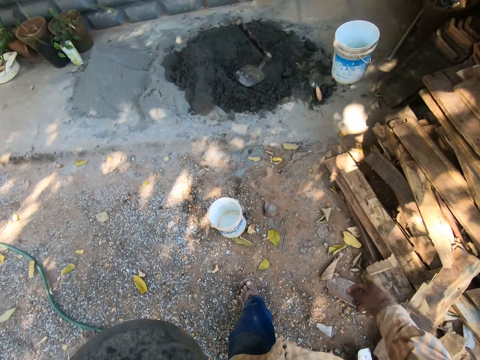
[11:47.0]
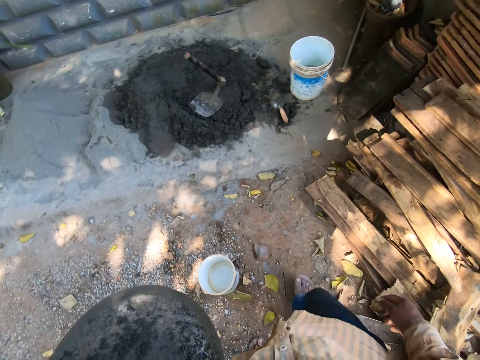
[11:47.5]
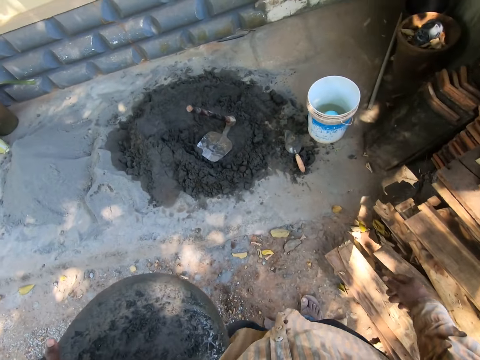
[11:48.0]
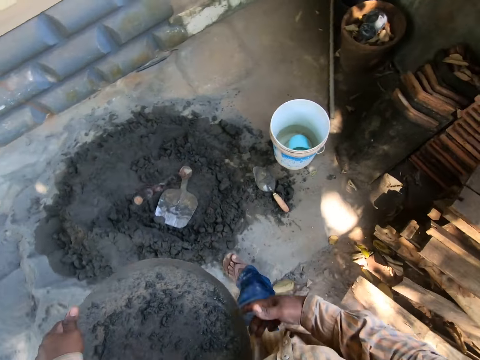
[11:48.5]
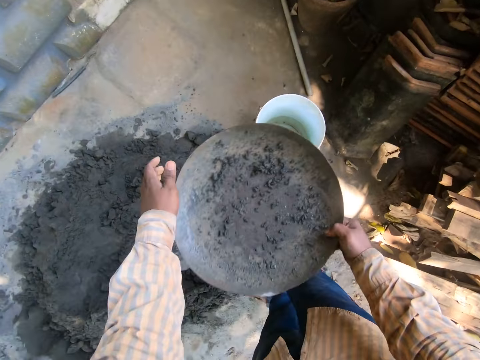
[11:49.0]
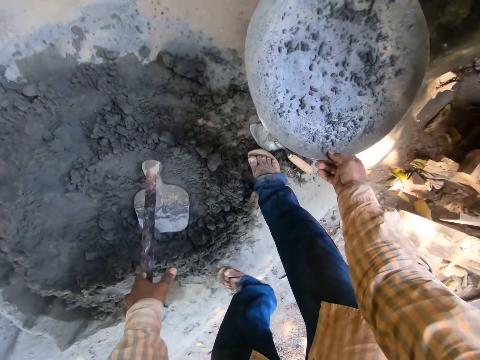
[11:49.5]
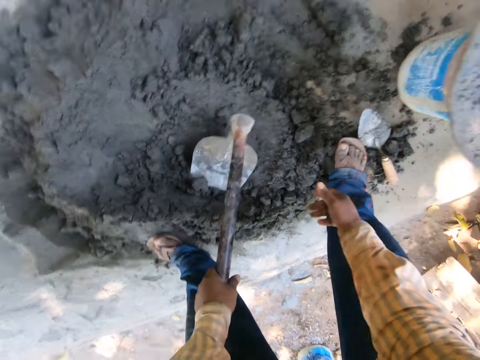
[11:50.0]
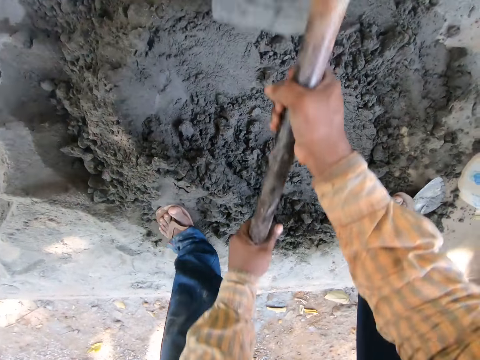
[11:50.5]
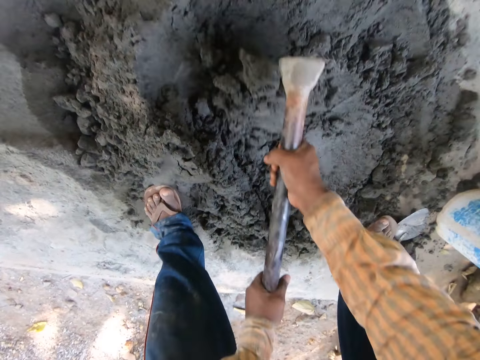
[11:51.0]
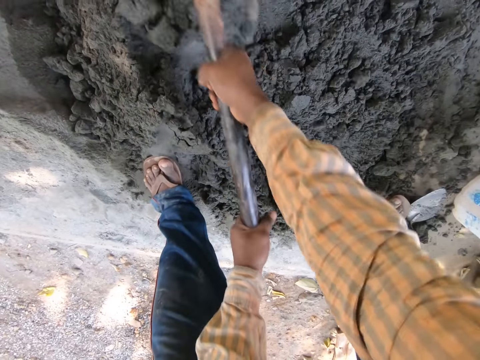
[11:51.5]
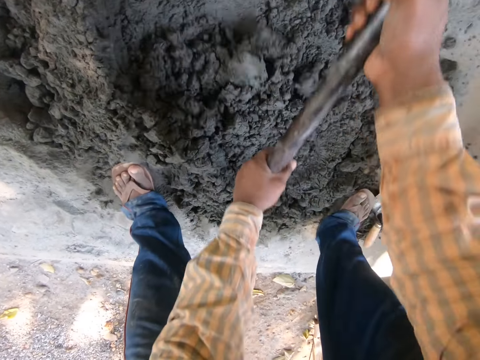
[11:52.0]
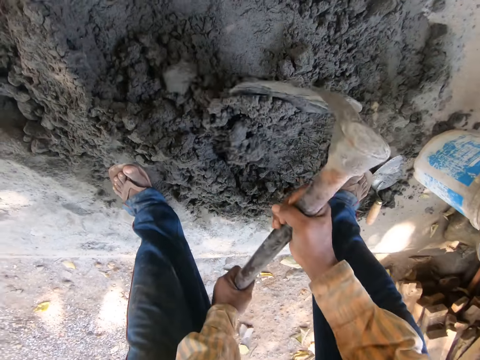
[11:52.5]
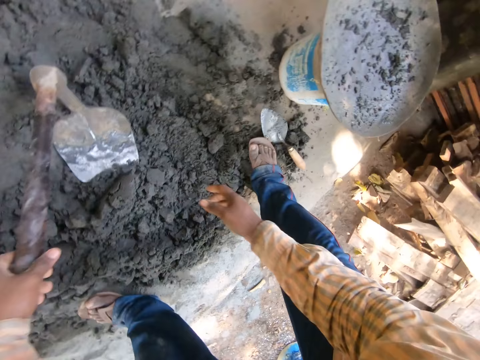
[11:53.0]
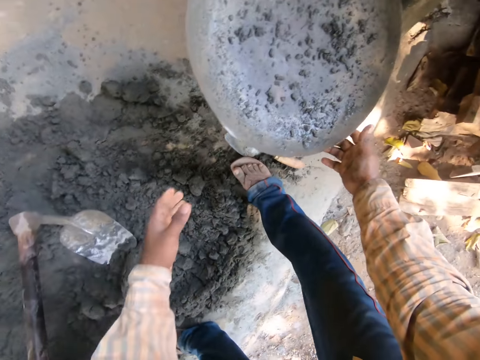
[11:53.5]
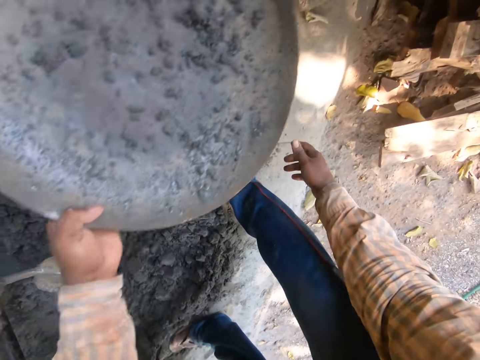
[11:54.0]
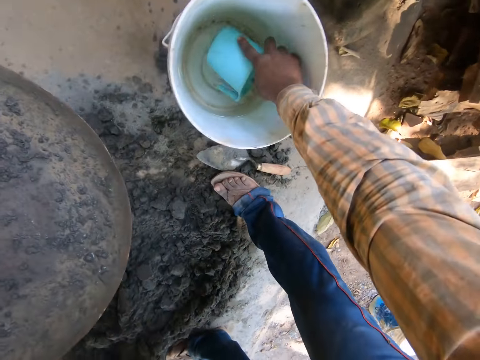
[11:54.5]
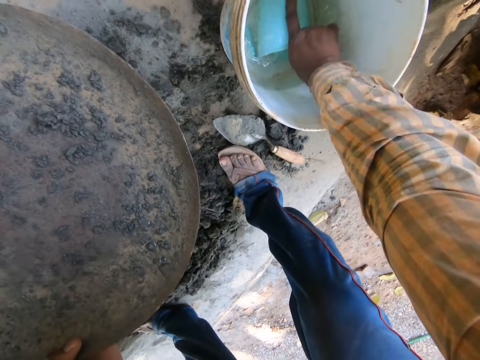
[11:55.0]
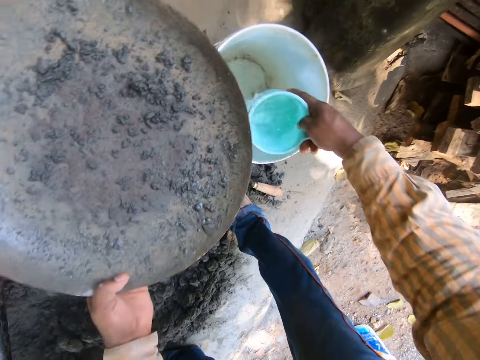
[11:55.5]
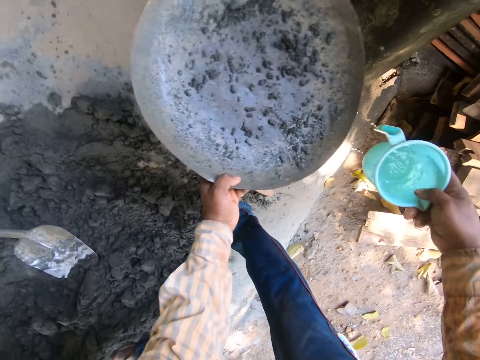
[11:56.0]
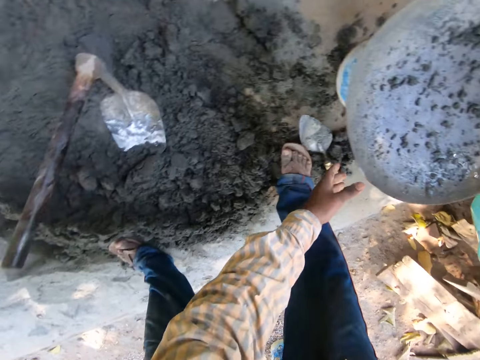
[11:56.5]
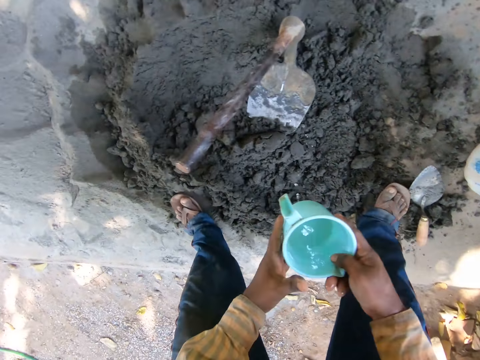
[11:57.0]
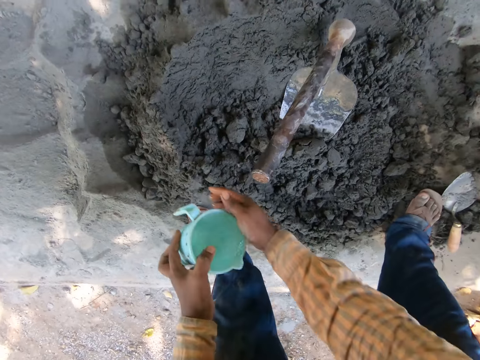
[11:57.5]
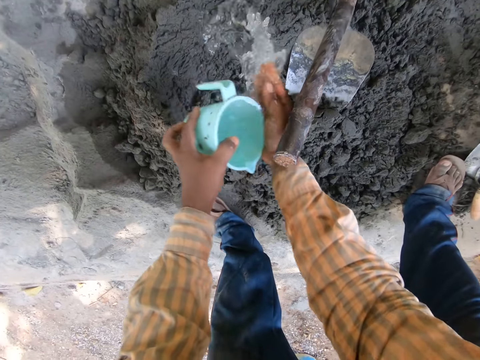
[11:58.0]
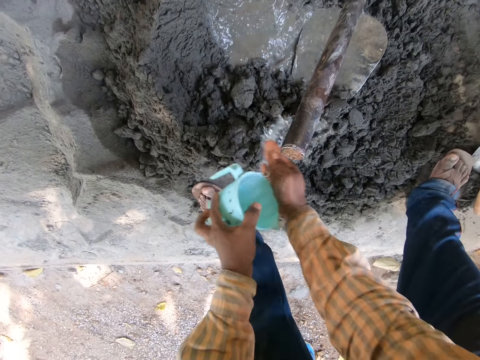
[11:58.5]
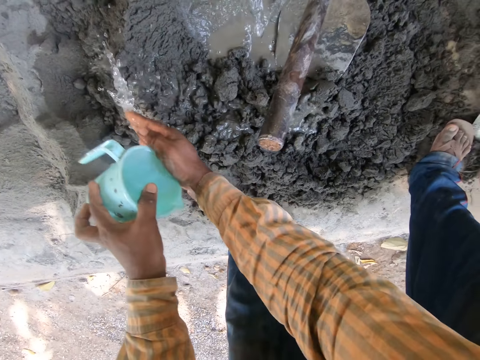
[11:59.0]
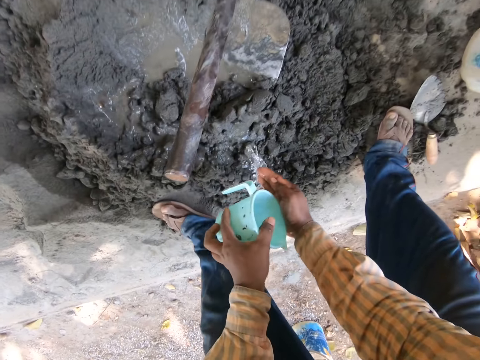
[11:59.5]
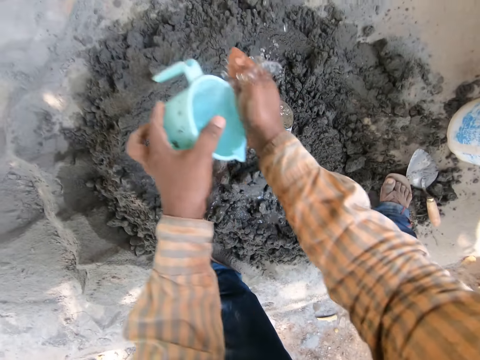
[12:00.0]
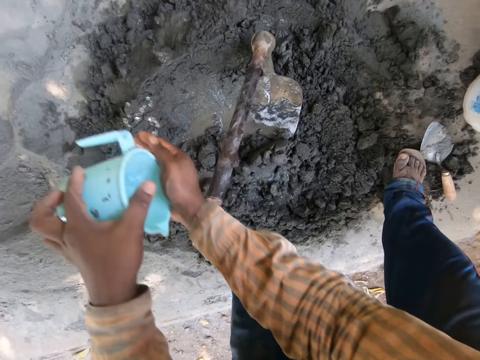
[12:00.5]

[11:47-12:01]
The camera wearer puts the tray or basin on the bucket. He picks up the shovel or hoe from the ground. He mixes the mortar with the shovel. He puts down the hoe. He picks up the tray with his hands. He collects the water from the bucket with the jug. He picks up the jug. He puts the tray on the bucket. He sprinkles water on the mortar from the jug.

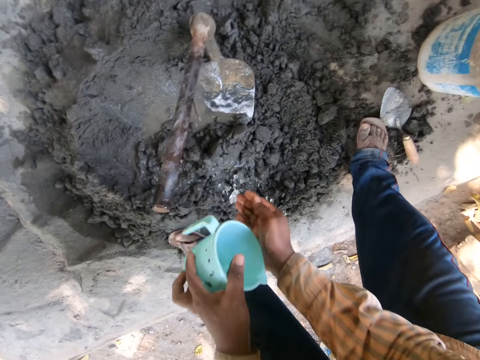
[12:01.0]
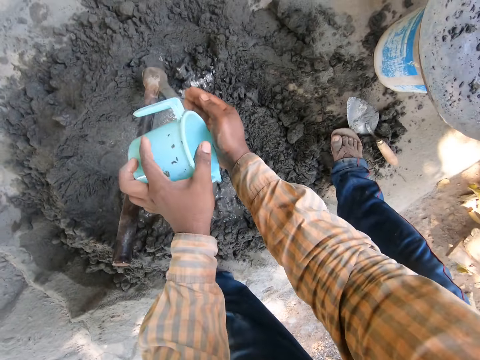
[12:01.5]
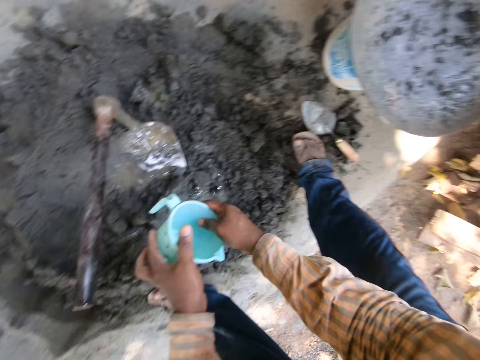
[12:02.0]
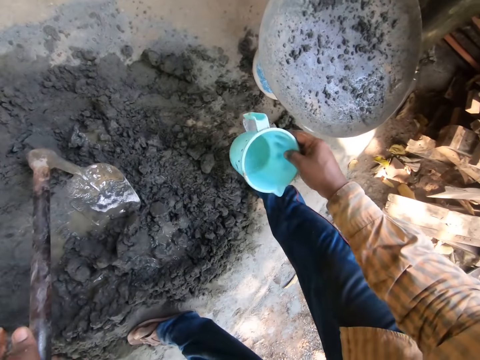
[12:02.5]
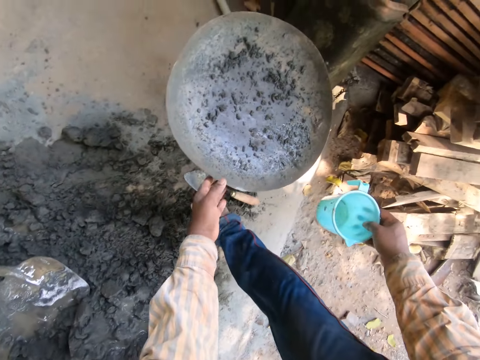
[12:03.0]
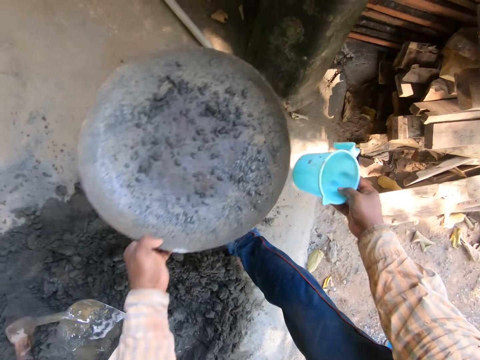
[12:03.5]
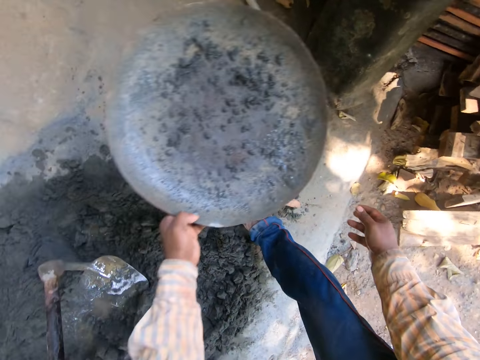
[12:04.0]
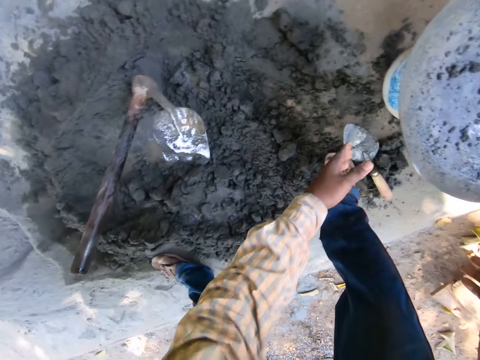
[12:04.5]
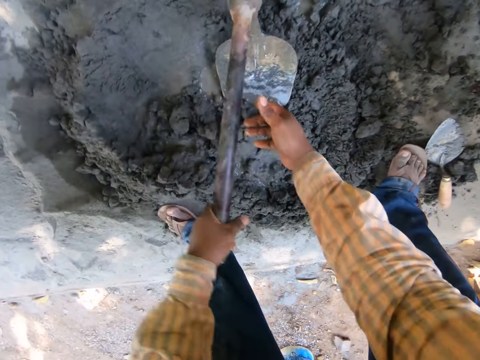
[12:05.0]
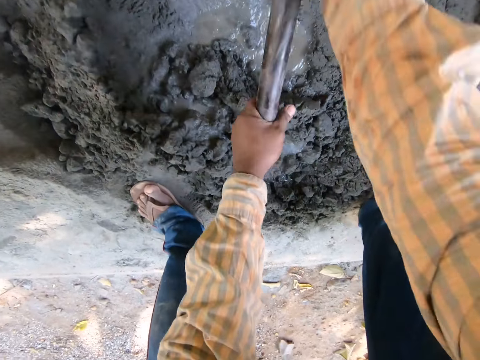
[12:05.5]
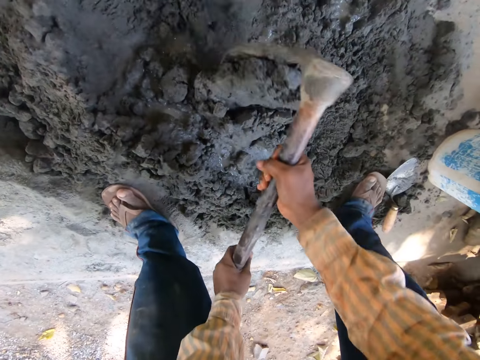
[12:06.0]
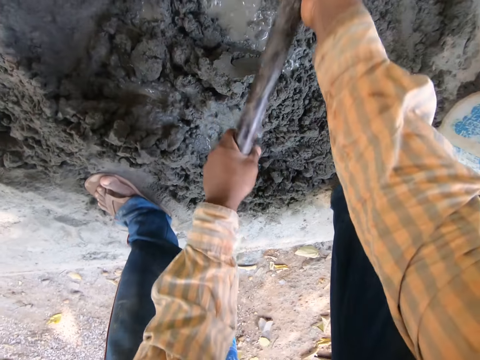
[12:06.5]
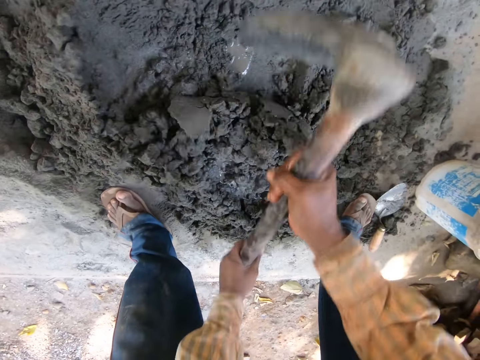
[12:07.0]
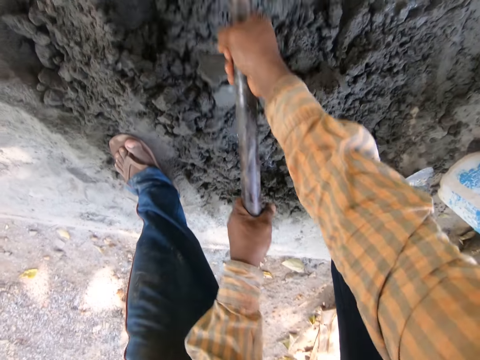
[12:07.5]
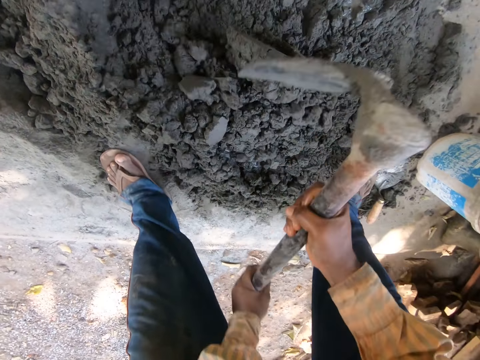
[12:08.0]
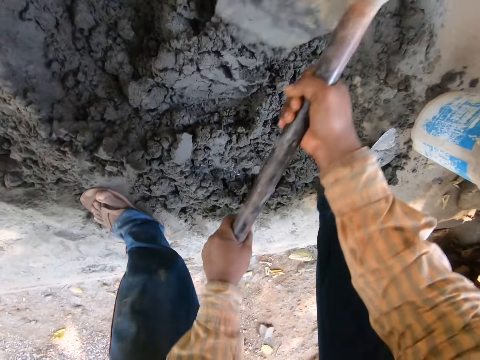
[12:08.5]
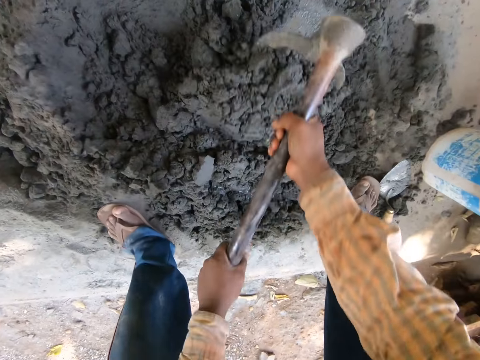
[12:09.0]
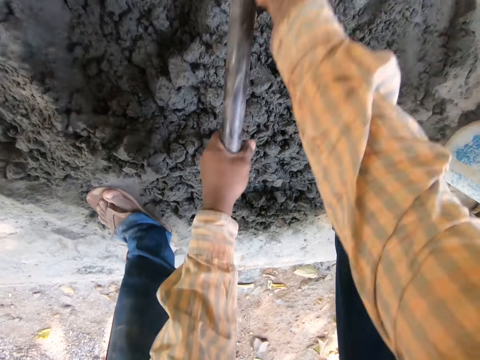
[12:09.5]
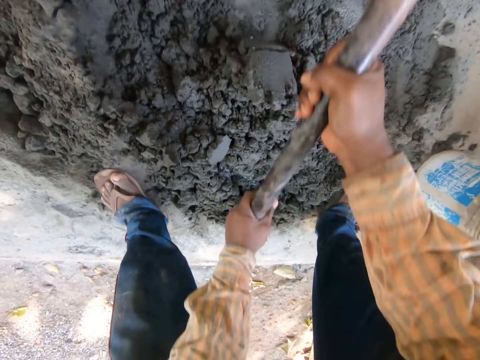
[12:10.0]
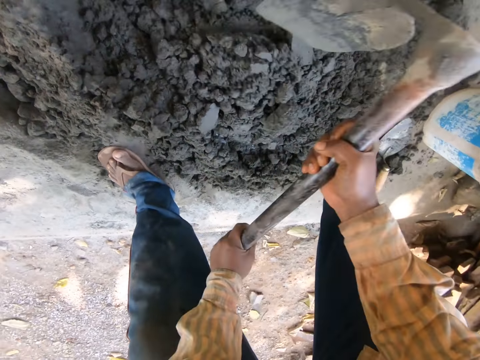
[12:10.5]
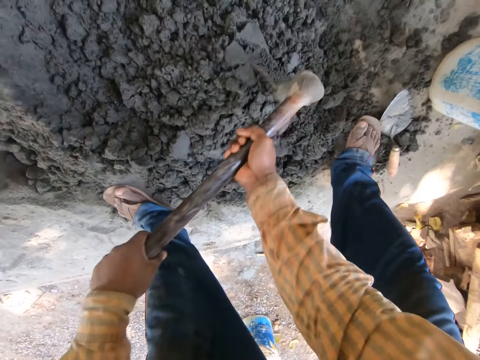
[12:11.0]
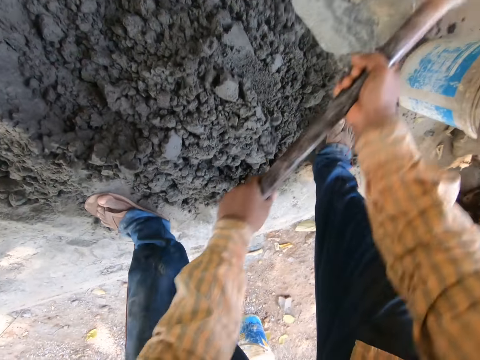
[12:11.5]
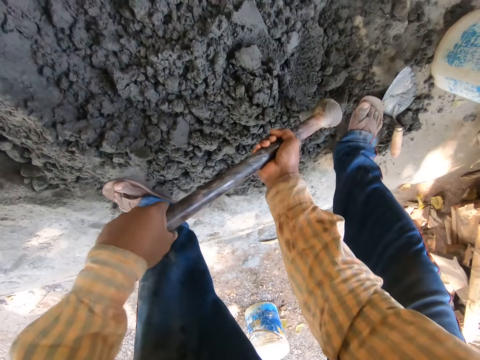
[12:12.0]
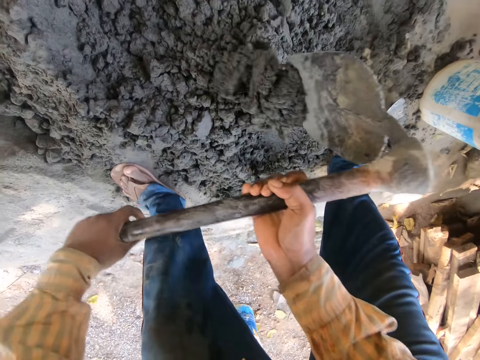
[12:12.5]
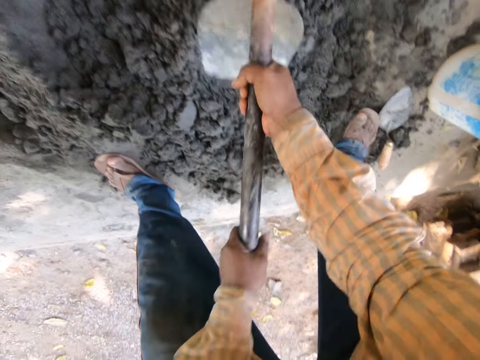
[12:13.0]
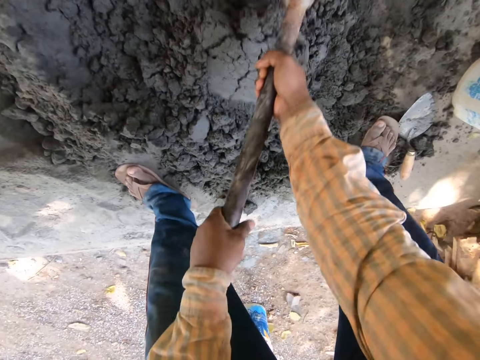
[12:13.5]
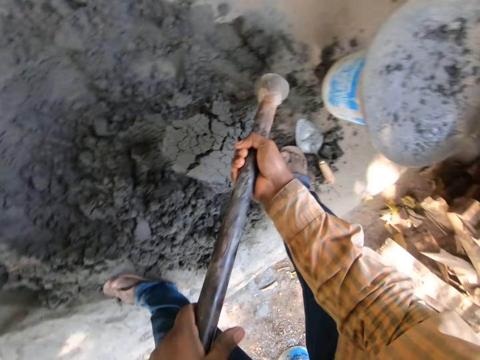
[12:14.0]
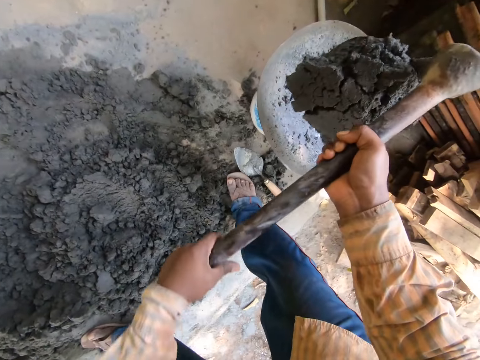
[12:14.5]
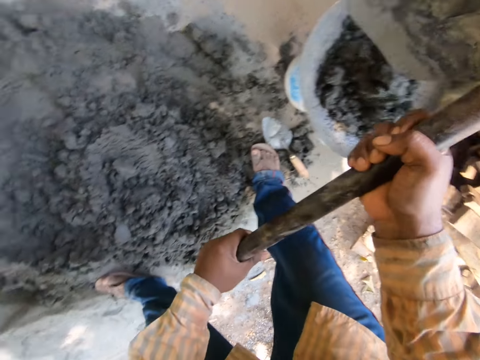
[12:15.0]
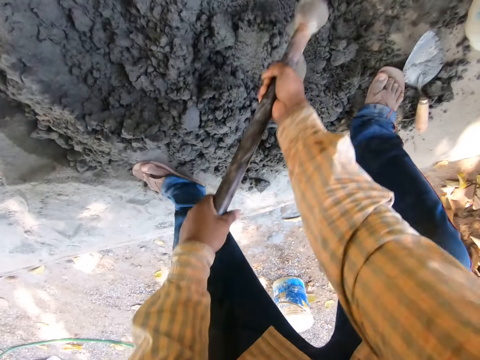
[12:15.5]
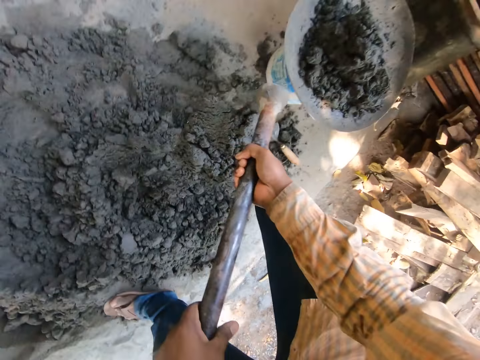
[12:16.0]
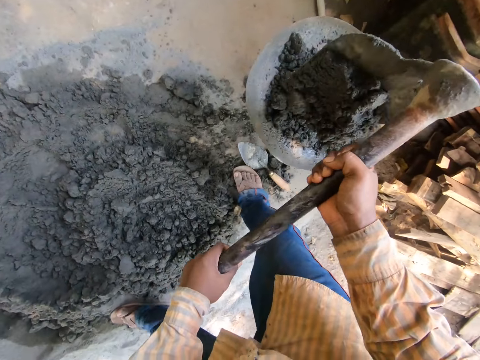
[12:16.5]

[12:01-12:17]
The camera wearer picks up the tray from the bucket. They drop the jug in the bucket. They put the tray on the bucket. They pick up the shovel from the ground. They mix the mortar with the shovel. They pick up the mortar from the ground with the shovel. They put the mortar on the tray. They pick up the mortar from the ground with the shovel. They put the mortar on the tray.
